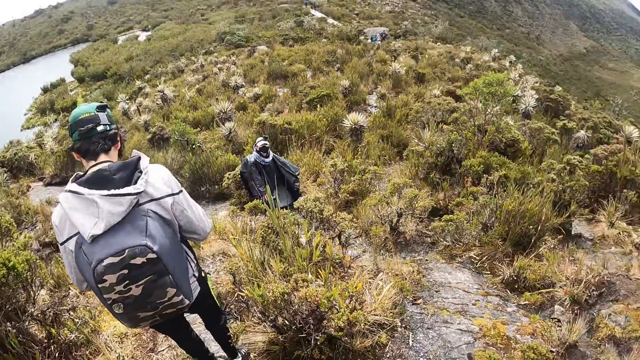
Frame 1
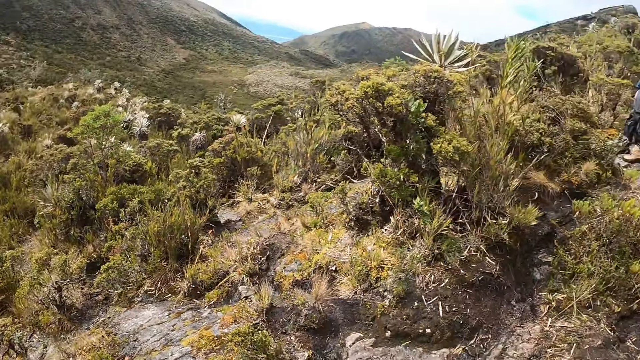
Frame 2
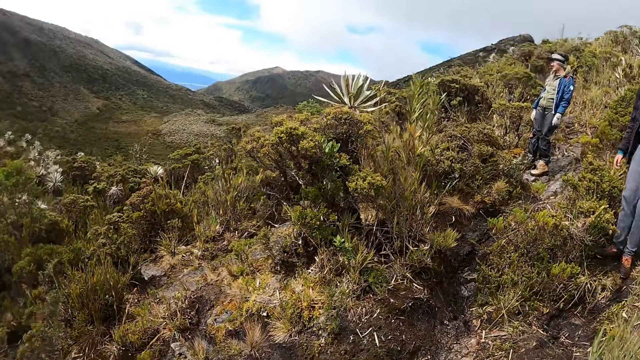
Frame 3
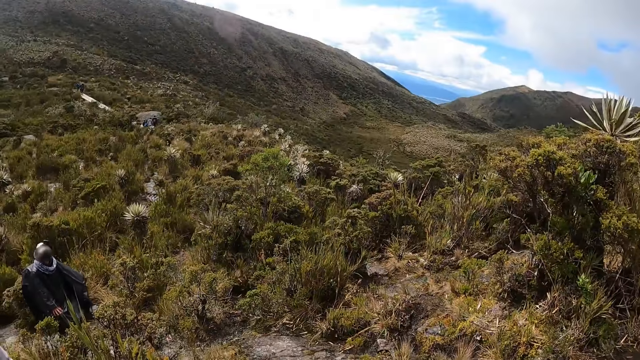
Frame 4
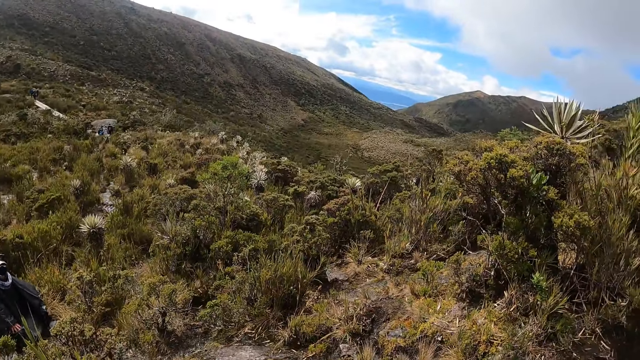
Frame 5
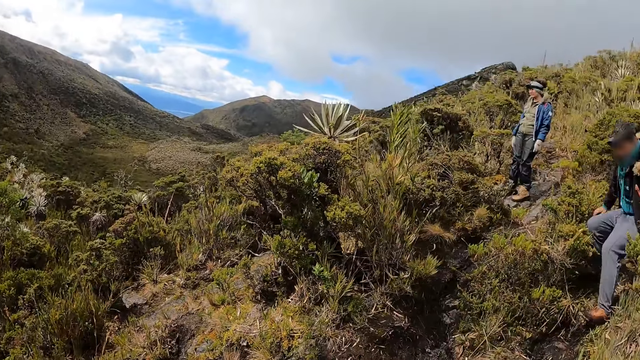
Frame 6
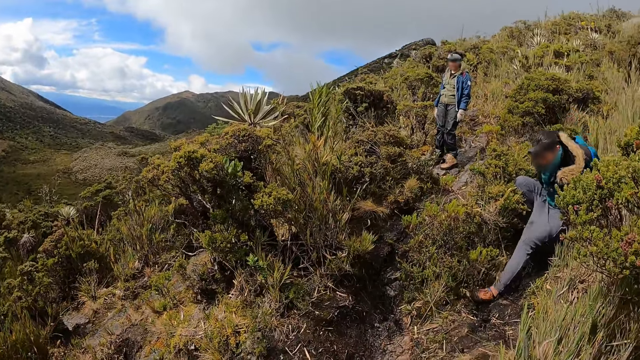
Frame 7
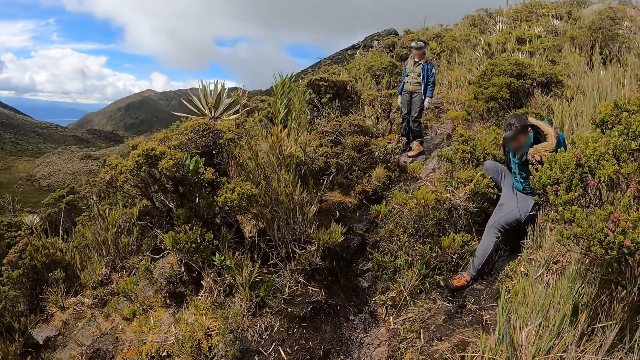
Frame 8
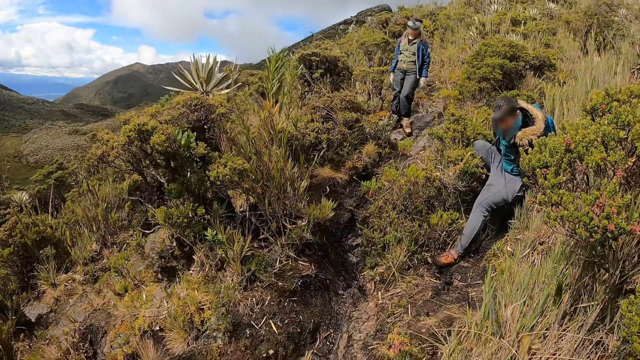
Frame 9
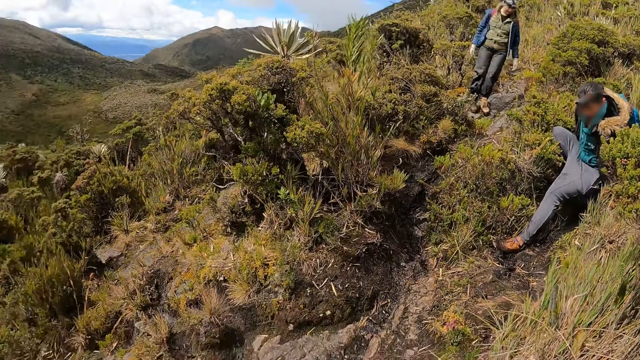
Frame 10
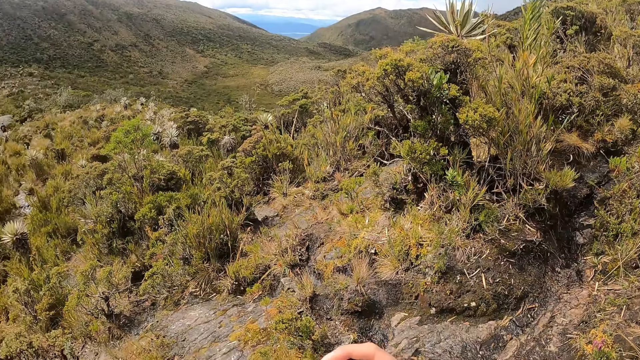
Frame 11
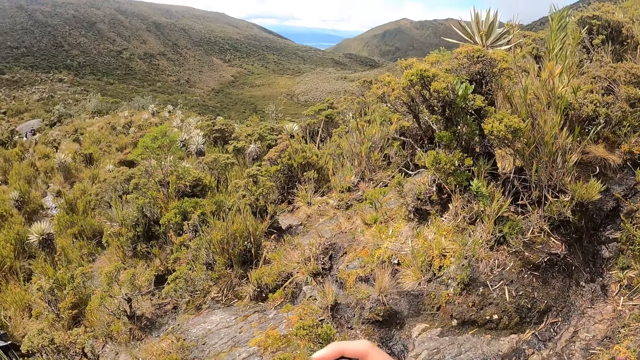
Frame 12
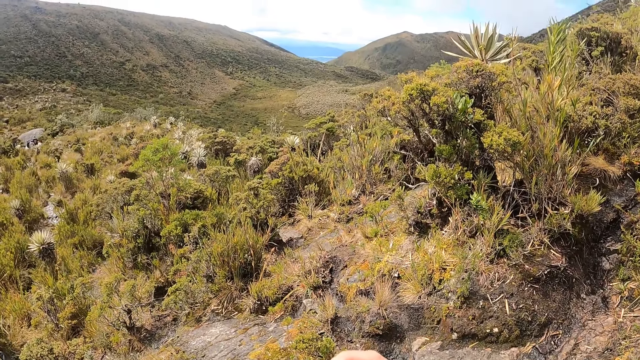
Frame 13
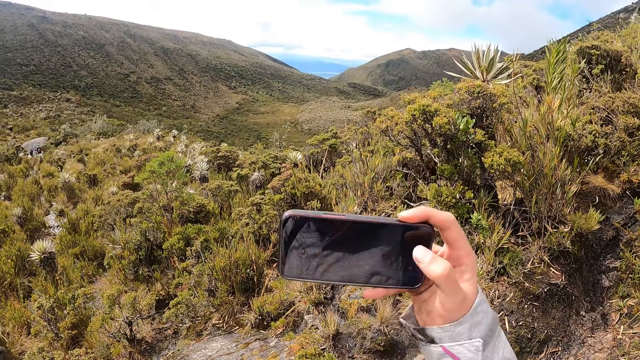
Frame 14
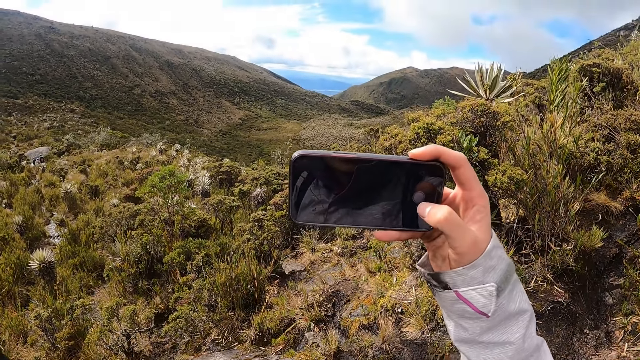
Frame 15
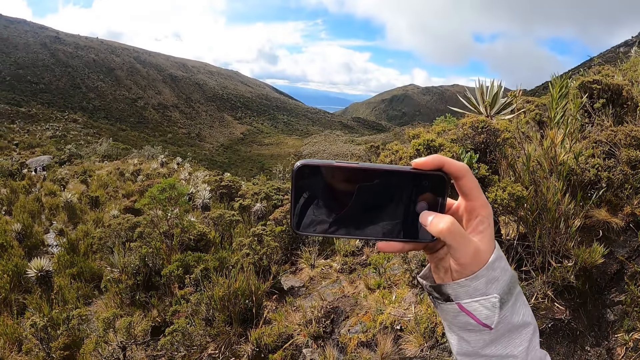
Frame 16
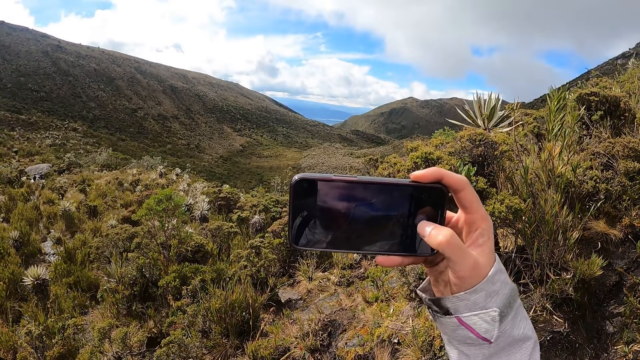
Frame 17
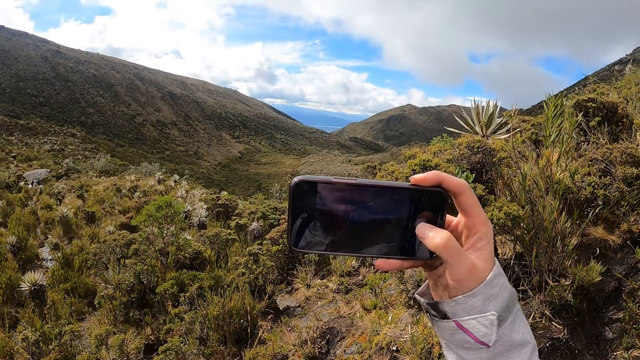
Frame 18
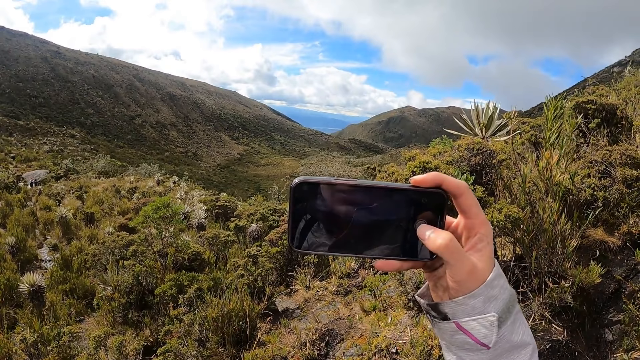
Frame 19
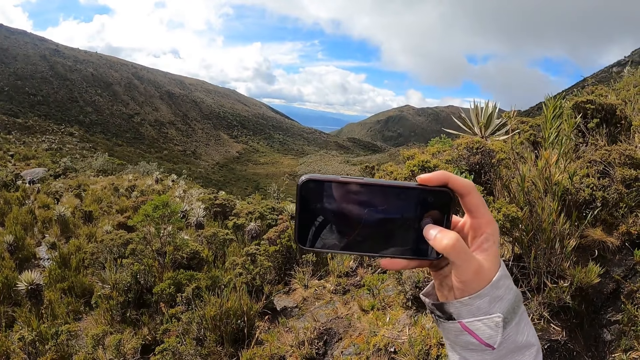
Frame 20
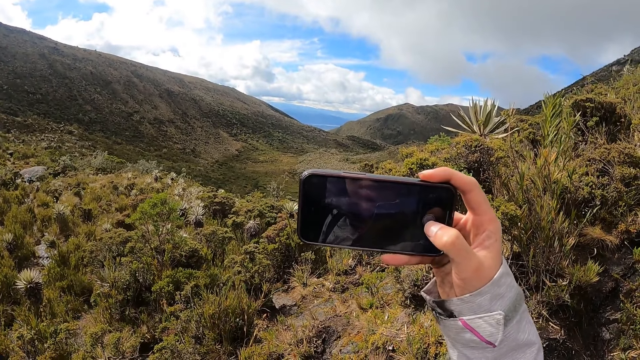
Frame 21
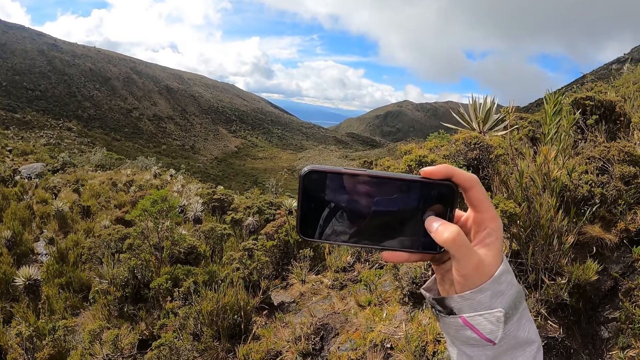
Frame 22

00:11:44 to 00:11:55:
The camera wearer looks around. She holds the phone with her right hand. She takes a picture. She operates the phone with her right hand.

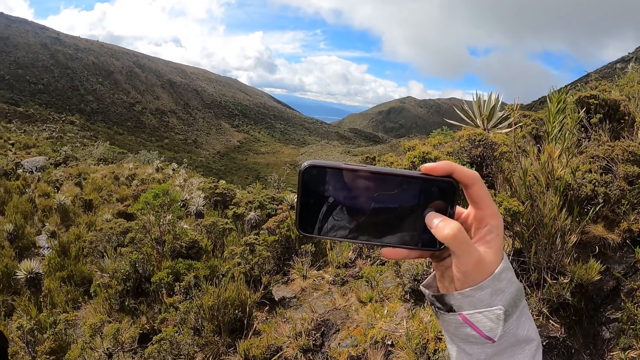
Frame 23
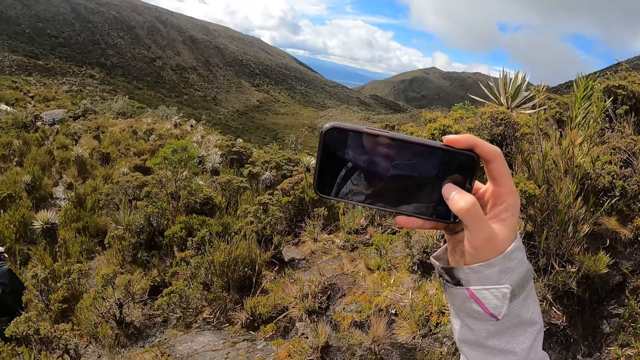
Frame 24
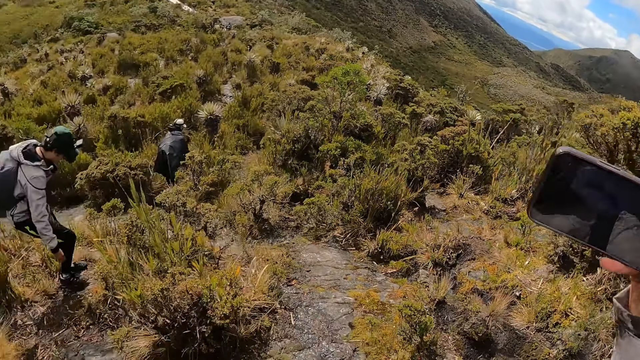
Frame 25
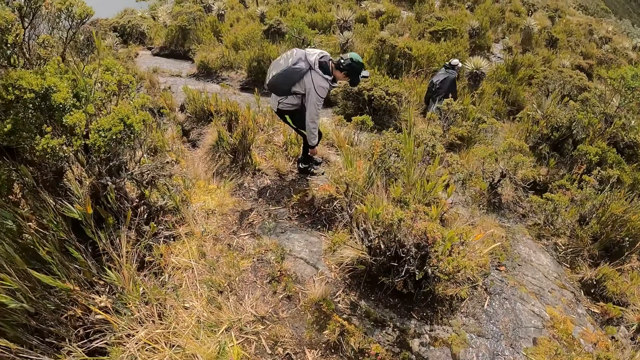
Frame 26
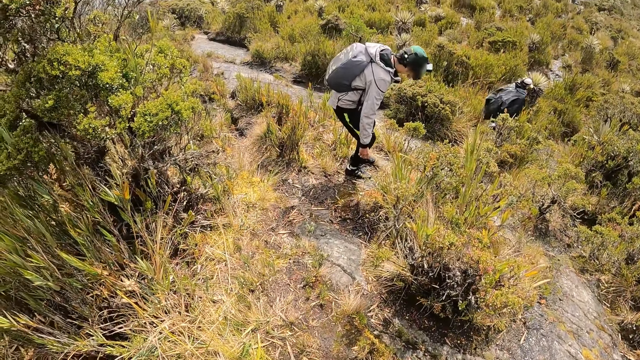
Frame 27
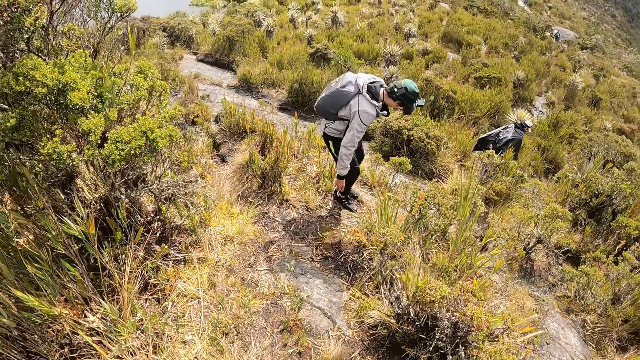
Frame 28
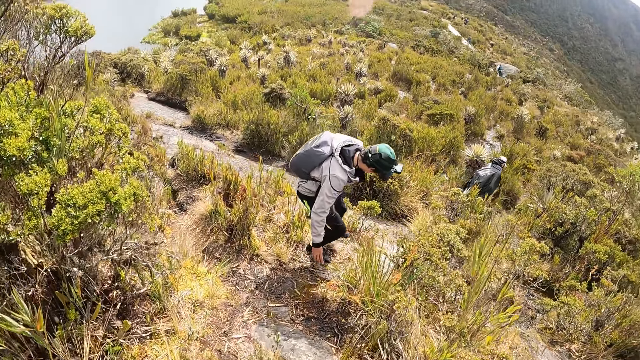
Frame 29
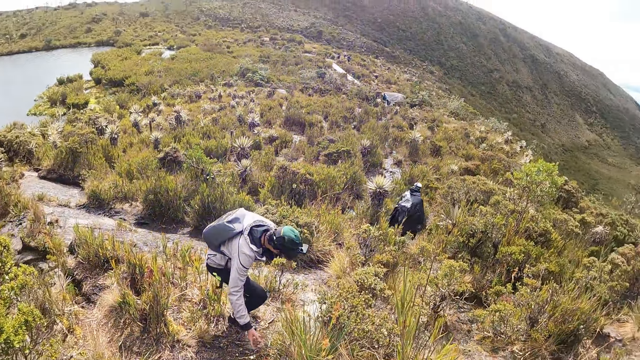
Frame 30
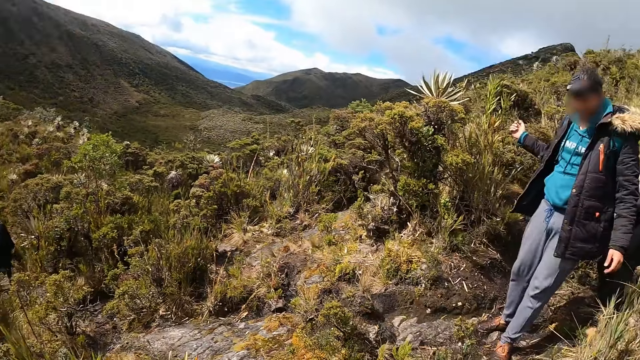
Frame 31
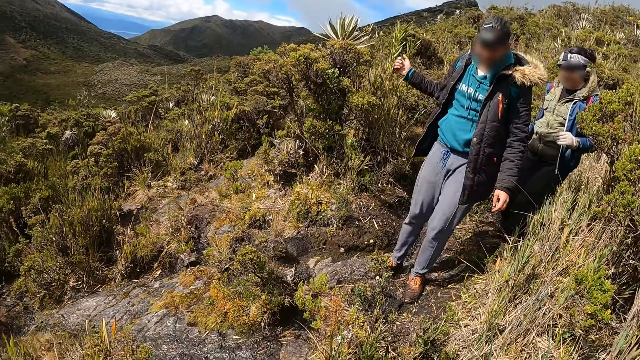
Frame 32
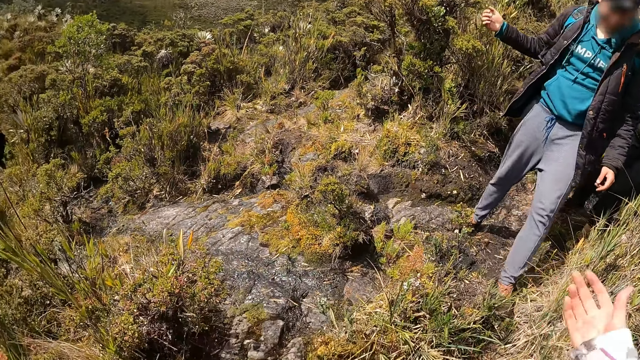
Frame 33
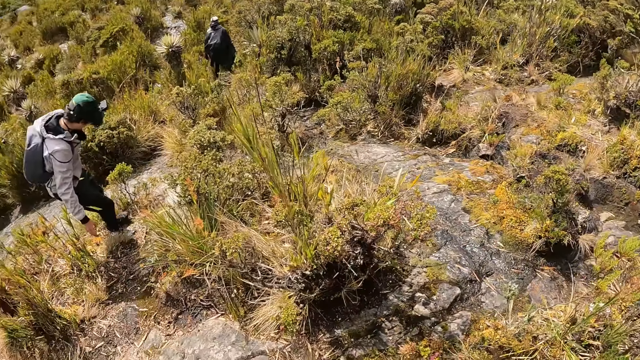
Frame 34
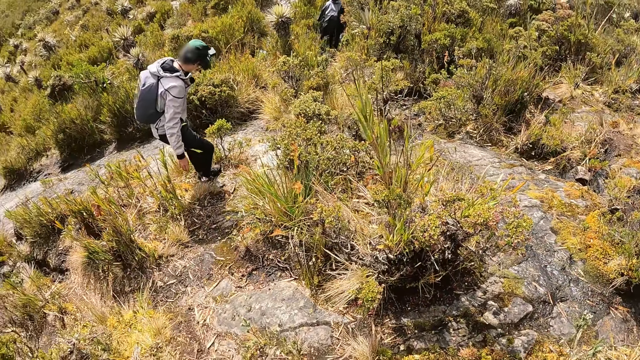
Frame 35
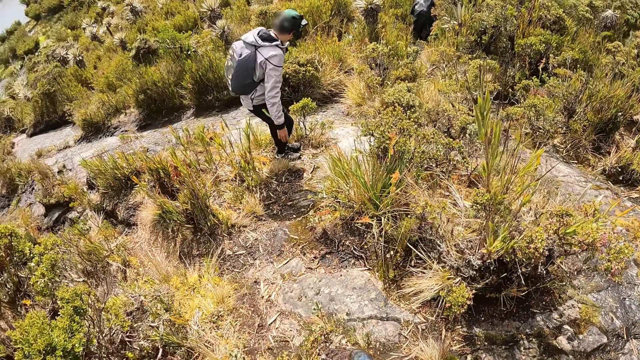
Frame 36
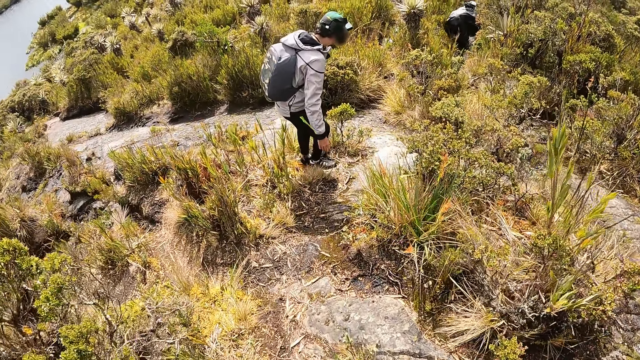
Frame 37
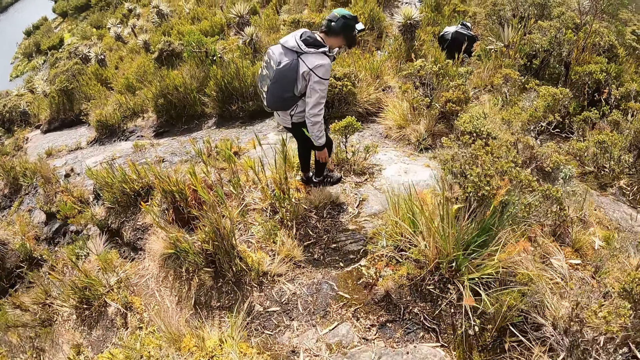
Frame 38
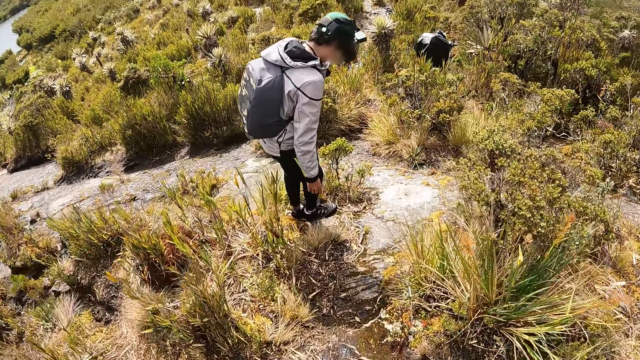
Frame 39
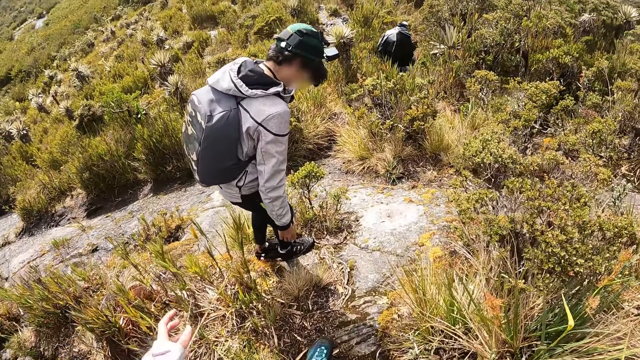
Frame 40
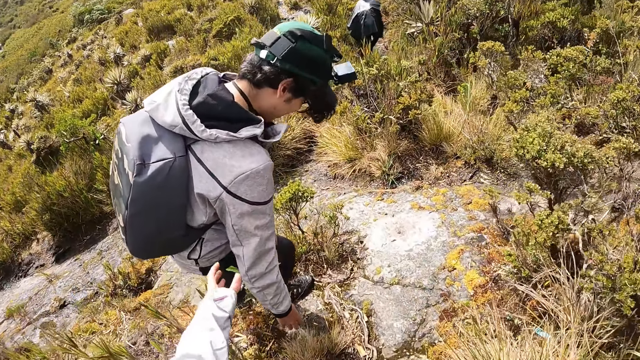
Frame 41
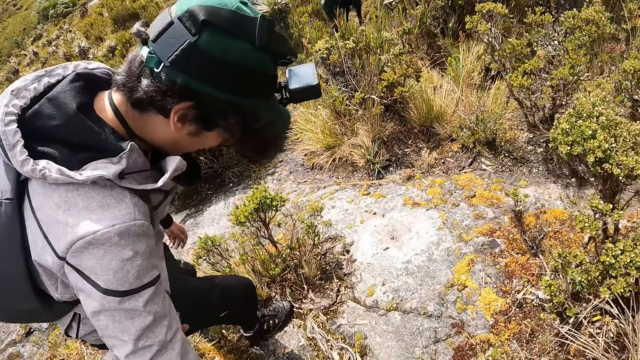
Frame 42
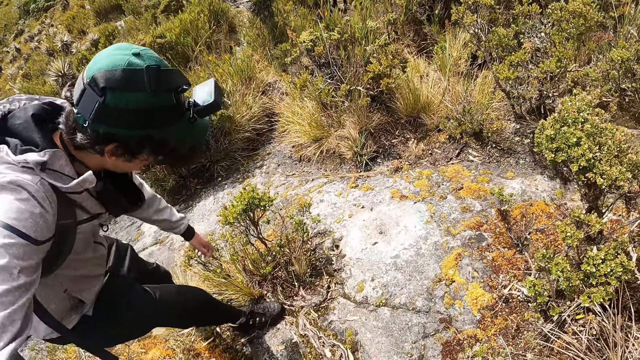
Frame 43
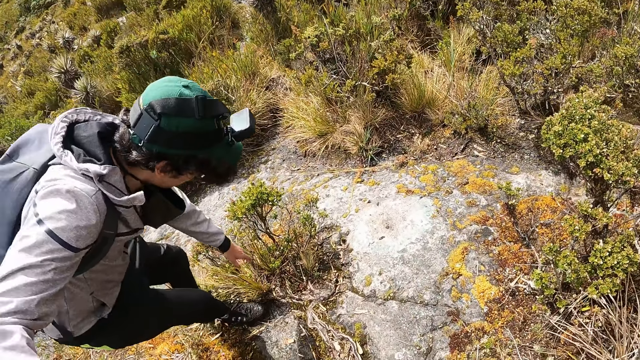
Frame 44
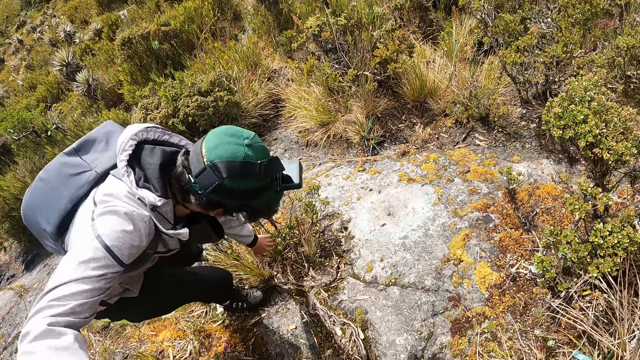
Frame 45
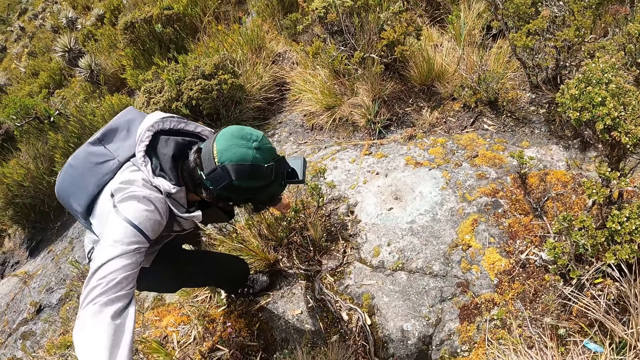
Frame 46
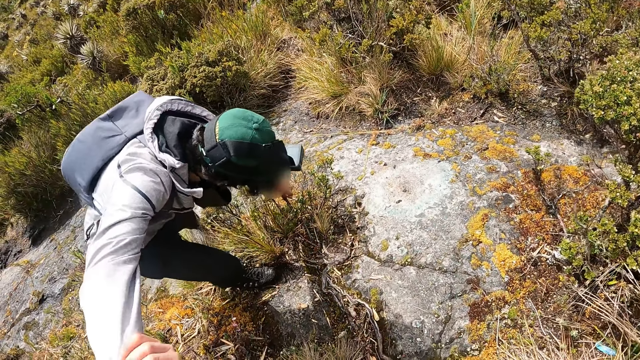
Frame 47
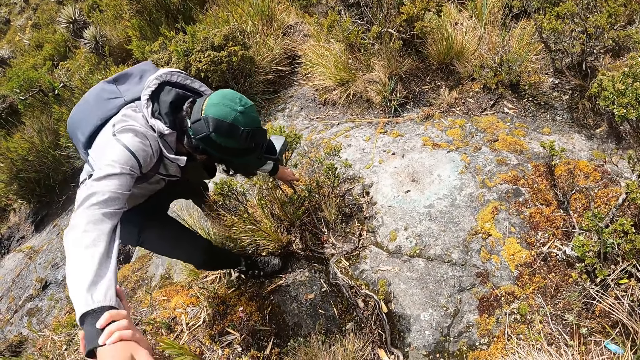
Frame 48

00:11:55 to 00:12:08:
The camera wearer walks down the hill on the path. She looks back. She interacts with the man. She walks on the path. She holds another man with her left hand. The other man holds a plant on the ground with his left hand.
